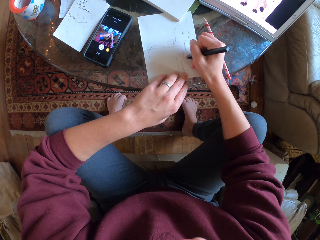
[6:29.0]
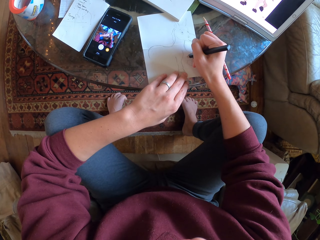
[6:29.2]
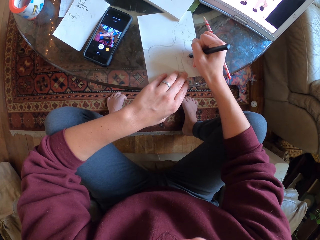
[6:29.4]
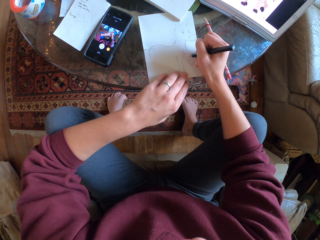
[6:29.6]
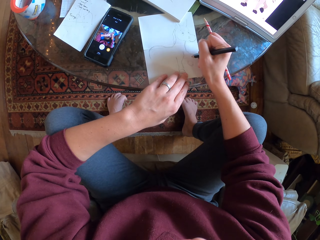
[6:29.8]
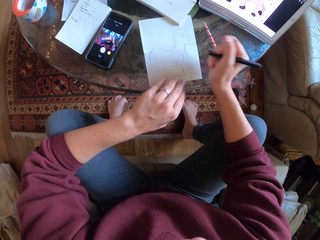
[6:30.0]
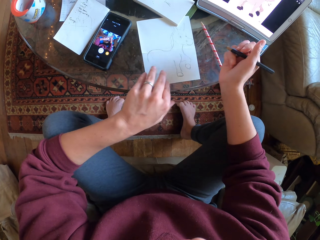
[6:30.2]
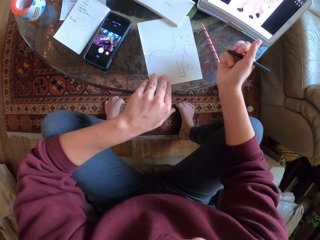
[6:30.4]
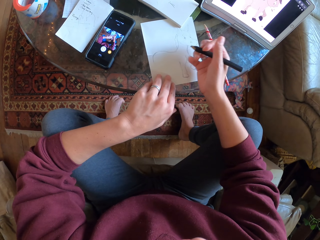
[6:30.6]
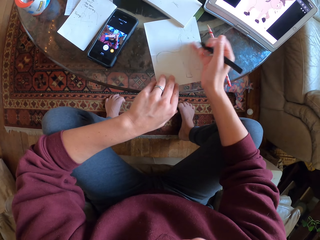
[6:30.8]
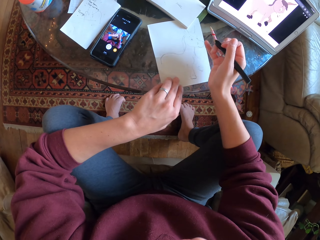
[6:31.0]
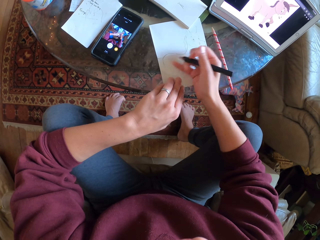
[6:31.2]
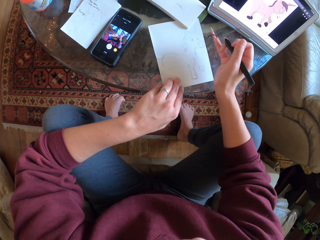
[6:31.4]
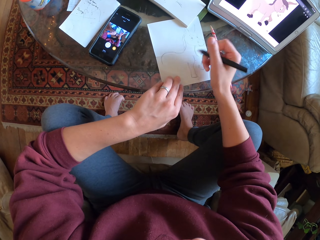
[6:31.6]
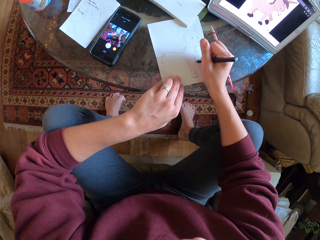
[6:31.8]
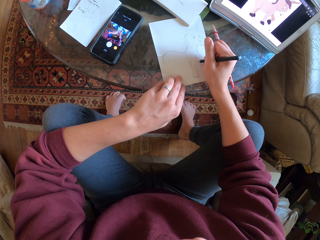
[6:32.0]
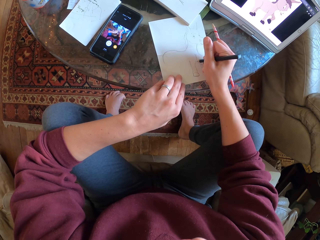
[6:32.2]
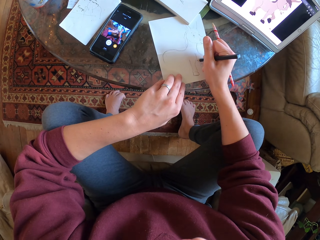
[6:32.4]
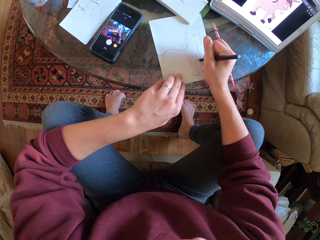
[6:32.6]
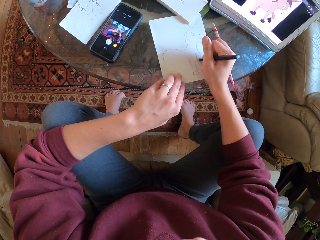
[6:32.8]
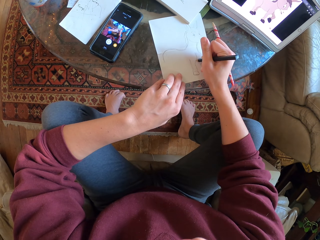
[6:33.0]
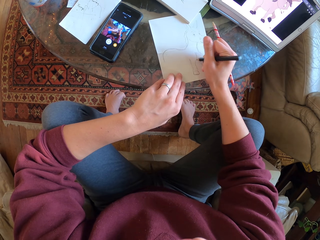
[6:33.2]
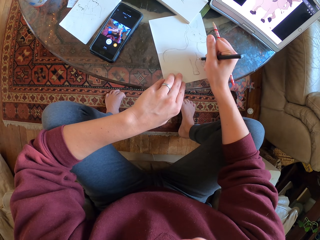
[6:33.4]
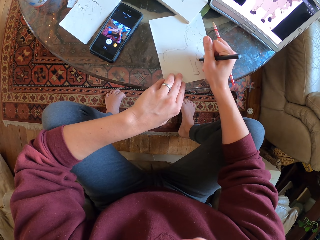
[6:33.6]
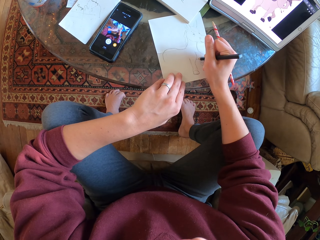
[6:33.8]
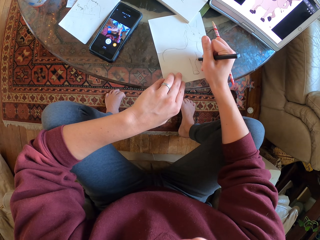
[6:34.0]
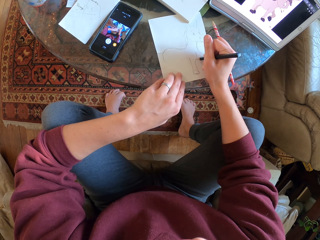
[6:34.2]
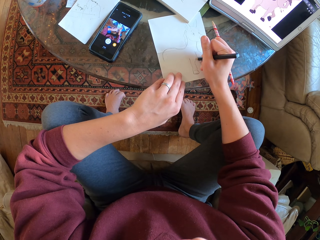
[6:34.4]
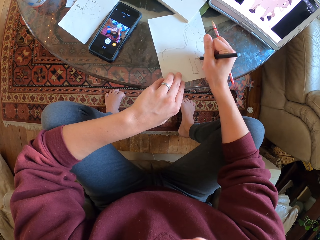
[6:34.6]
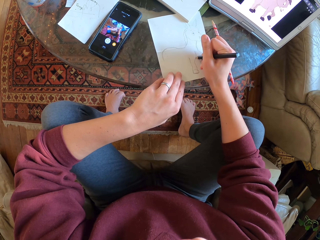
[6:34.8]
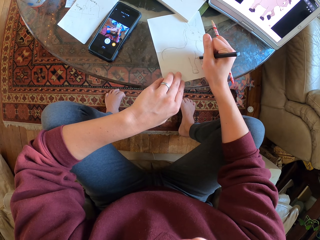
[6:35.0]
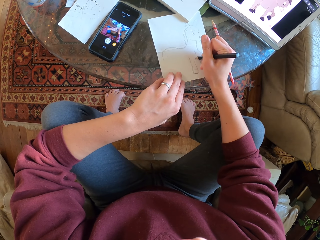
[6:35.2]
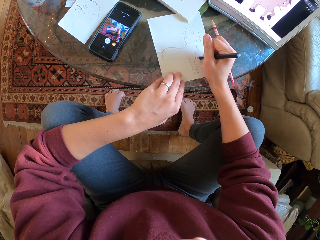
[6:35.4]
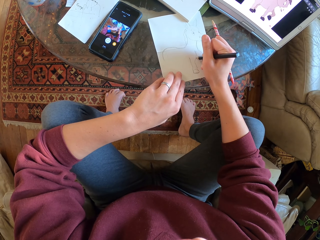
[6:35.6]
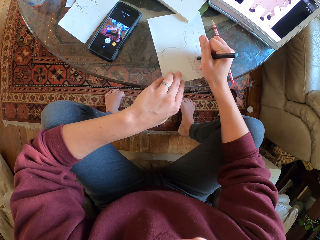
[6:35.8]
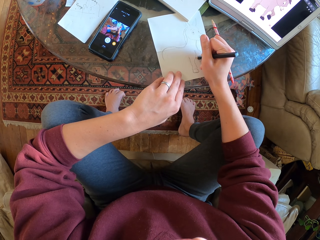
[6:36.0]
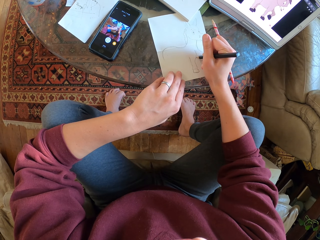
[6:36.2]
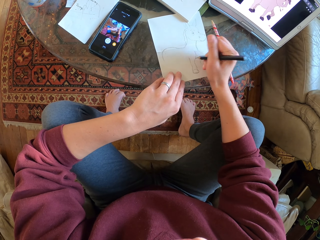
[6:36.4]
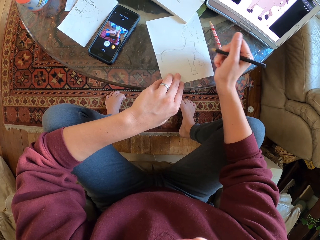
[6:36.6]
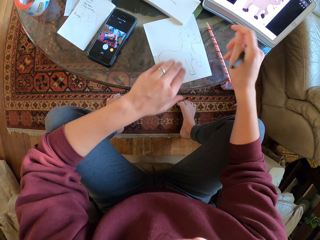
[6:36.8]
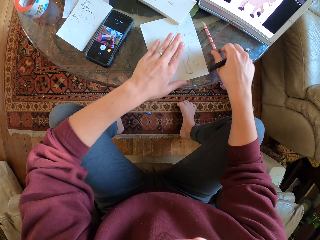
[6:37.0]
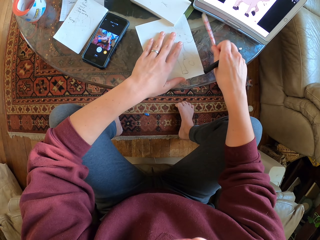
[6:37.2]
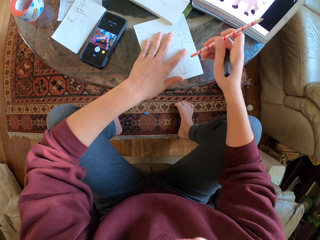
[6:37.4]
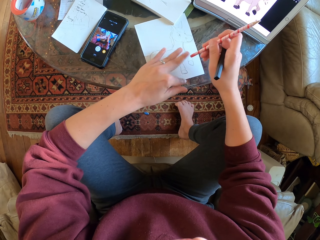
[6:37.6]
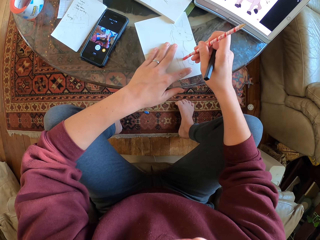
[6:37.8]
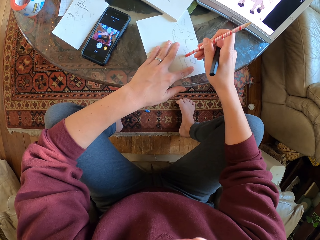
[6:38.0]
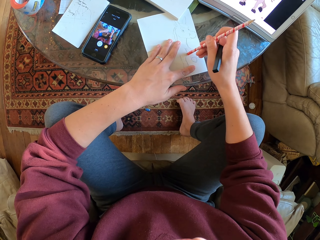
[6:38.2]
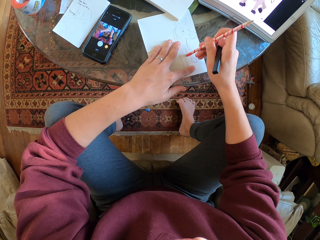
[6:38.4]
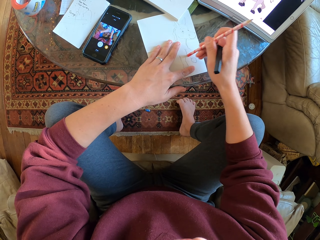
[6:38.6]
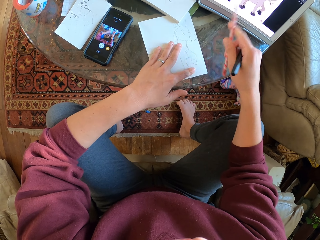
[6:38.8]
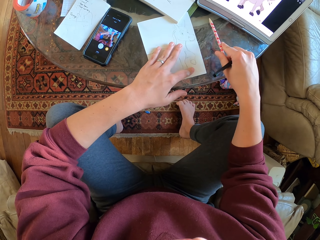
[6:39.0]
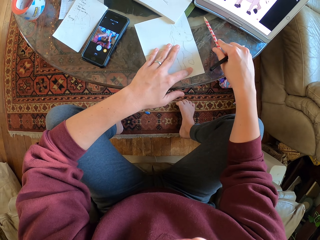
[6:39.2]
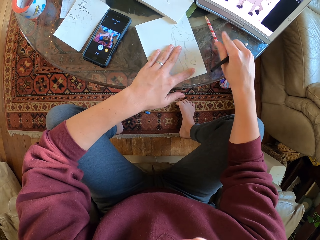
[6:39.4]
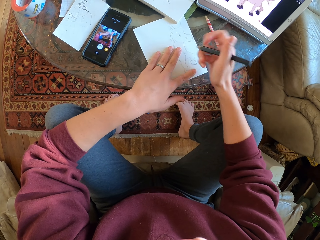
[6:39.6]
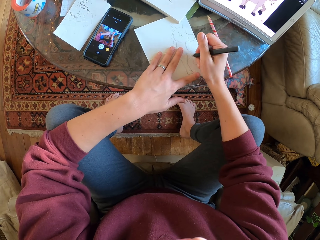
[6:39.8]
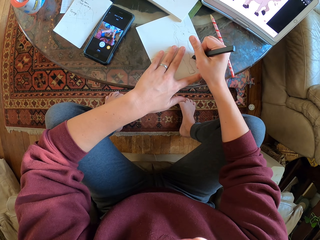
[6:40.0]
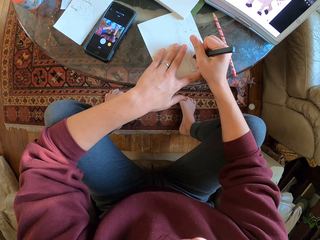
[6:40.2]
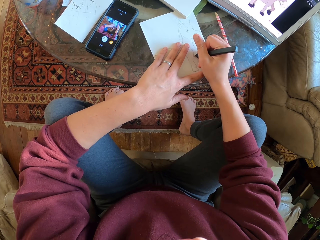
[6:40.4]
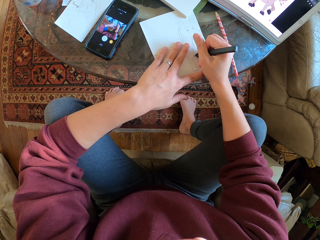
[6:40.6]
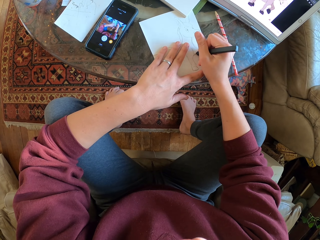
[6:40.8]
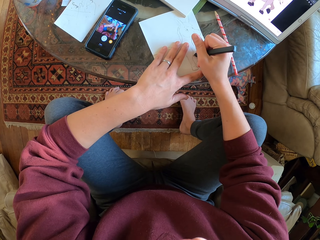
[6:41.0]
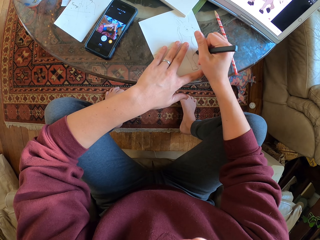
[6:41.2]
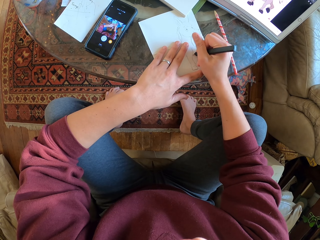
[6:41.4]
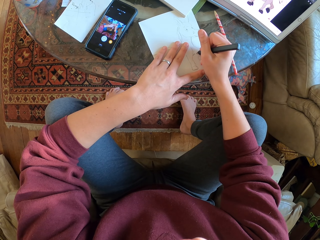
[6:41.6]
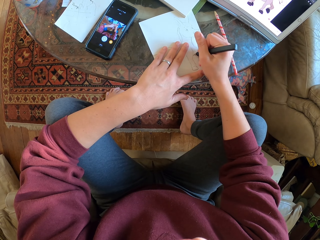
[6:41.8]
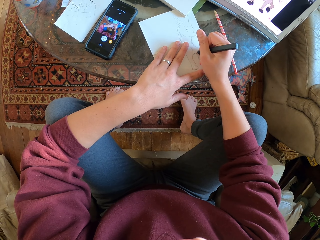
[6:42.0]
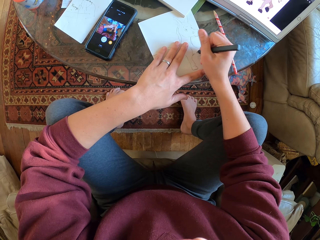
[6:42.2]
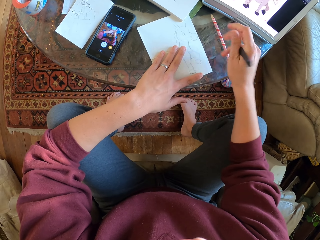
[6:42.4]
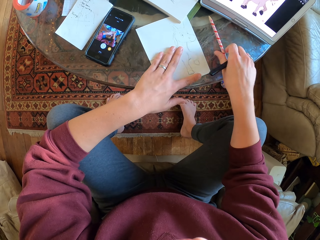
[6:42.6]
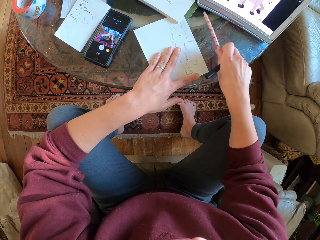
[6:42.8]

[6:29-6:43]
The camera wearer draws on a piece of paper. They pull the drawn paper slightly. They wipe the drawing paper with a hand. They pick a pencil on the table. They erase the drawing with a rubber. They place the pencil on the table. They draw on the piece of paper.

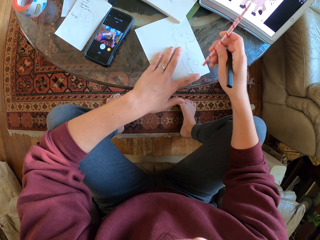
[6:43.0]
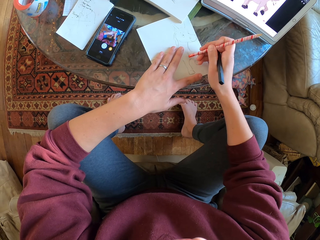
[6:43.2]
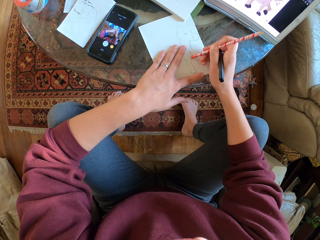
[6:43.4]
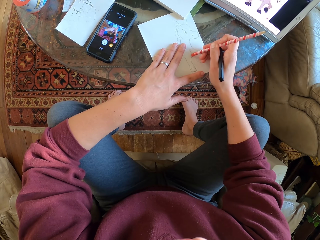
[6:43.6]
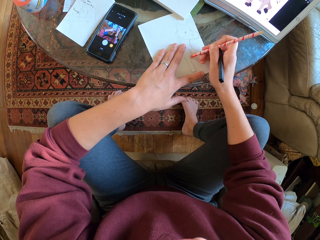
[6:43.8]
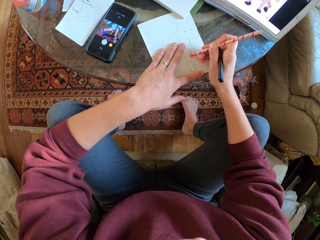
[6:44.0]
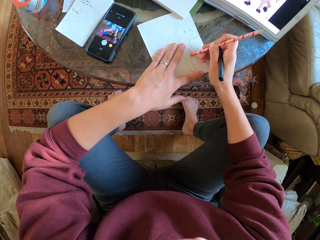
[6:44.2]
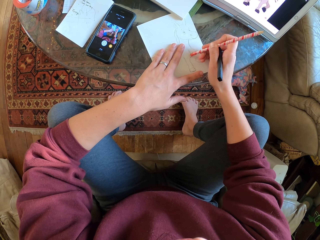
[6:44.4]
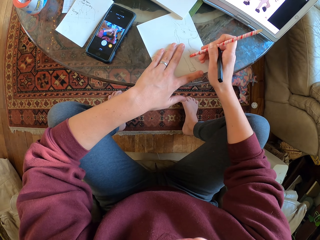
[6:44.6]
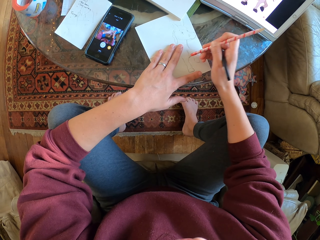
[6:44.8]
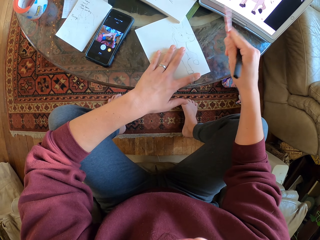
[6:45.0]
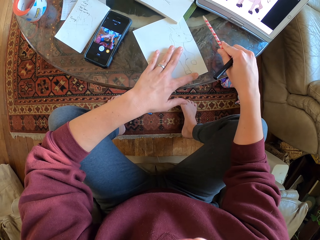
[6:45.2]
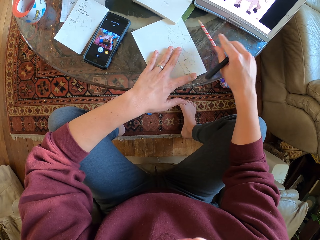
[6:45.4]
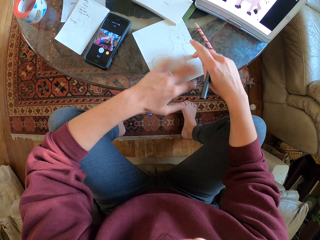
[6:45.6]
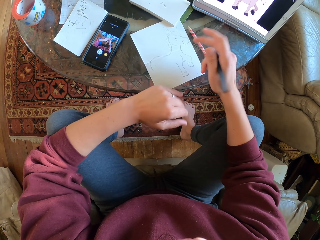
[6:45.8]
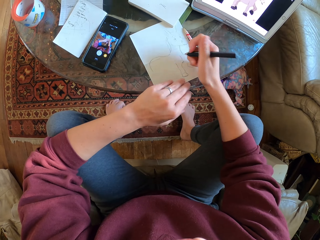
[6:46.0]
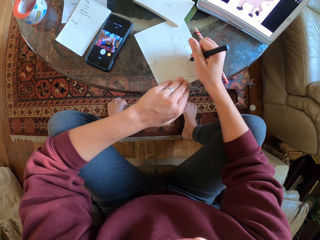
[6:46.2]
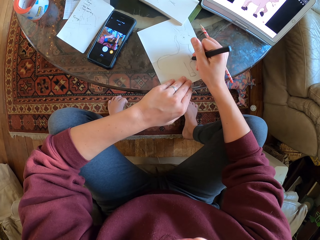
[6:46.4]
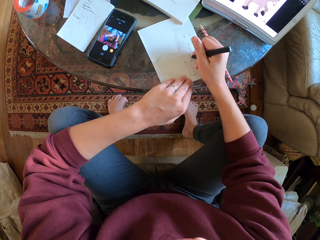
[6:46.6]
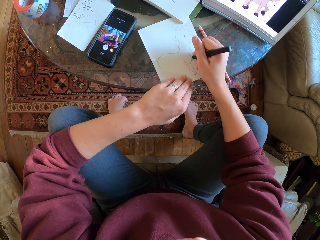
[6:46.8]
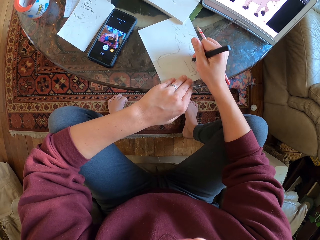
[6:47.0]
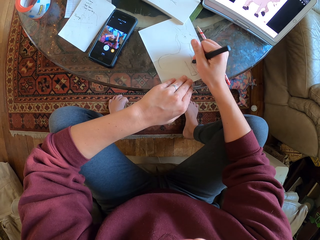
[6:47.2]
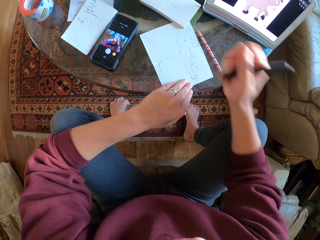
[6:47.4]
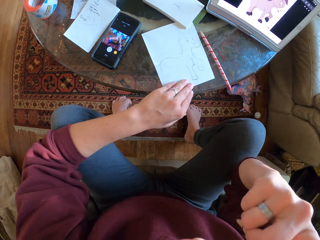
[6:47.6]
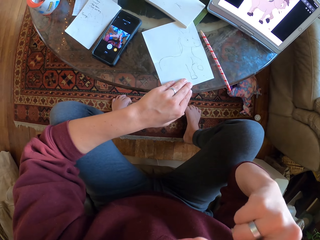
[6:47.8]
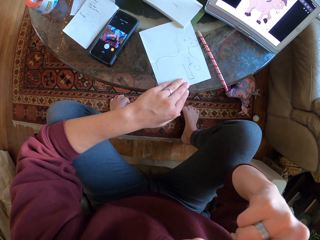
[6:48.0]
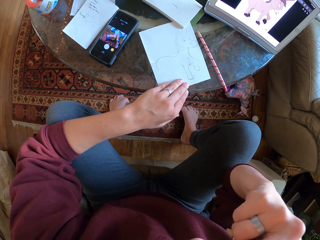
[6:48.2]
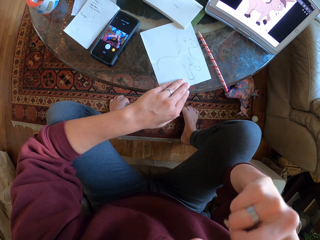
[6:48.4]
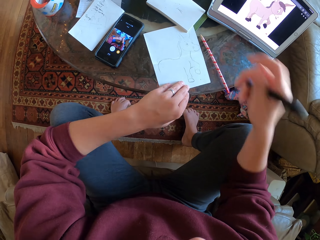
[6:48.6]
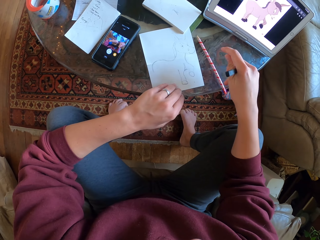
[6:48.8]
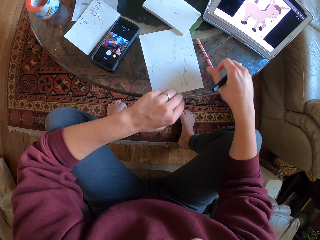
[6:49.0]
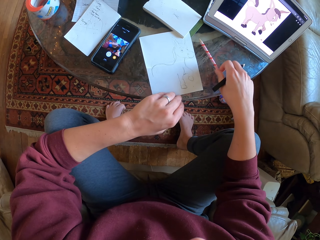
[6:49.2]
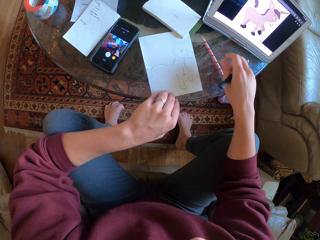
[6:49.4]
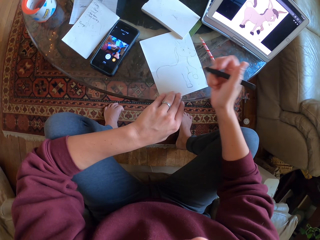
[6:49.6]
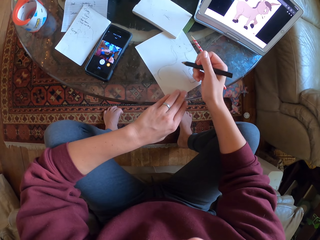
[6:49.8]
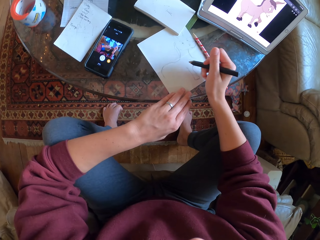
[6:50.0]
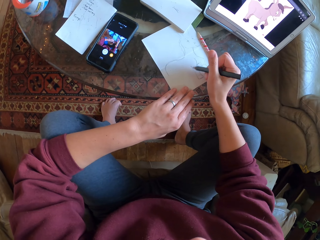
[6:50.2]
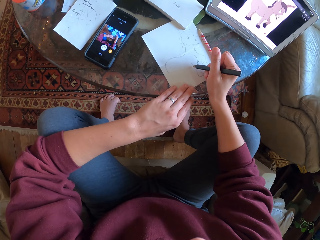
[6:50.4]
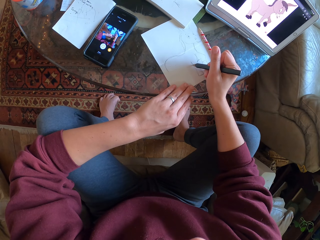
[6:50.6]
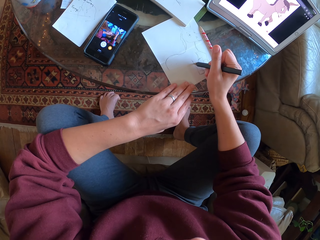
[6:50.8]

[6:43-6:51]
The camera wearer picks up a pencil on the table. They erase the drawing with a rubber. They place the pencil on the table. They draw on a piece of paper. They scratch their face. They move the pencil on the table.
